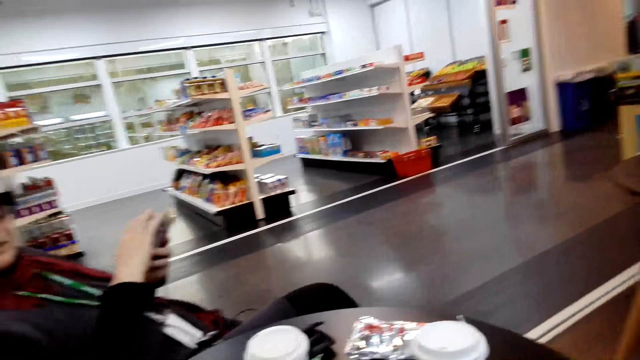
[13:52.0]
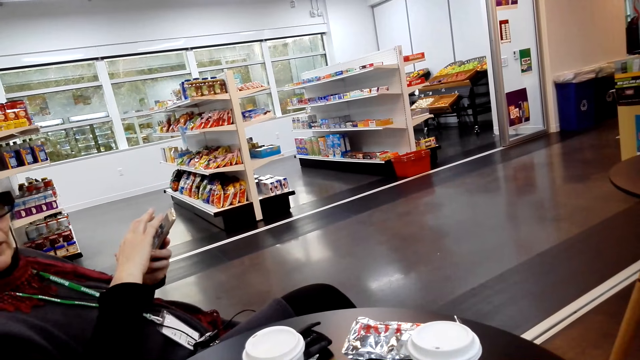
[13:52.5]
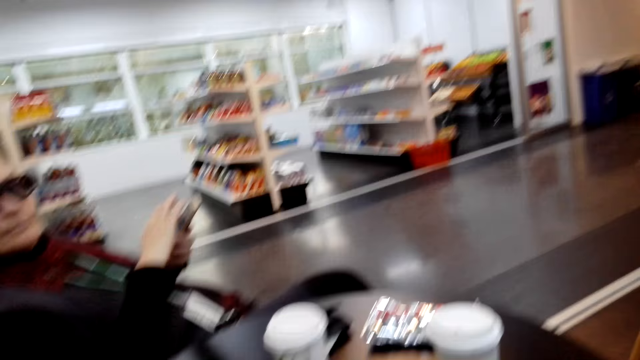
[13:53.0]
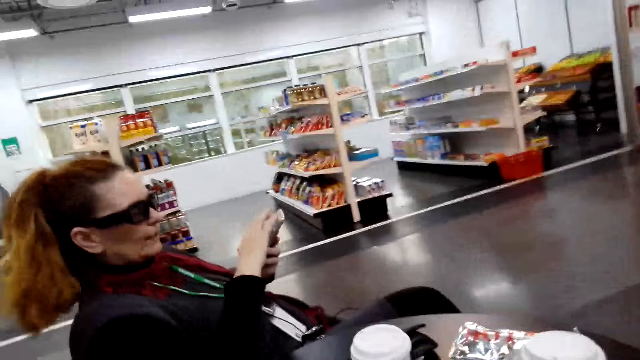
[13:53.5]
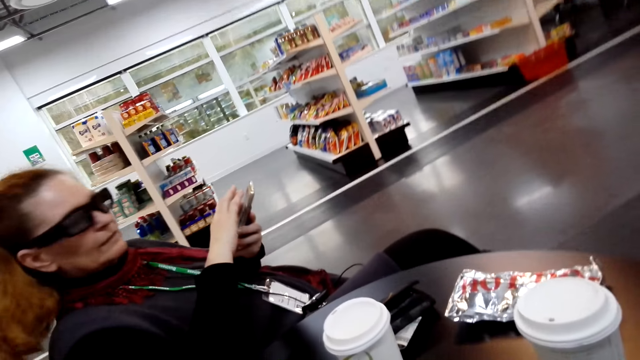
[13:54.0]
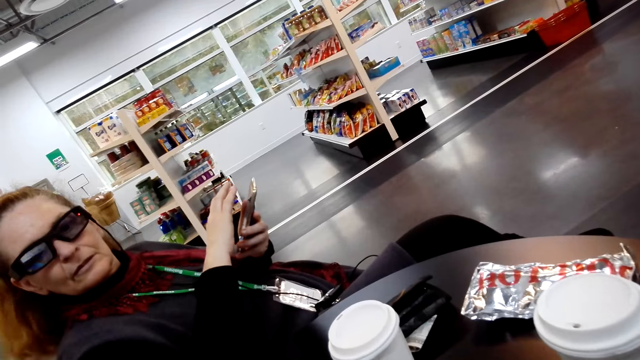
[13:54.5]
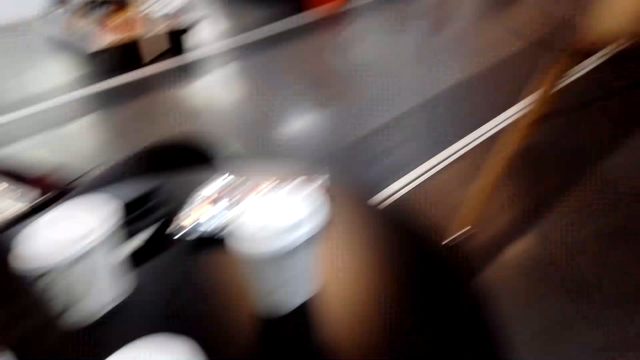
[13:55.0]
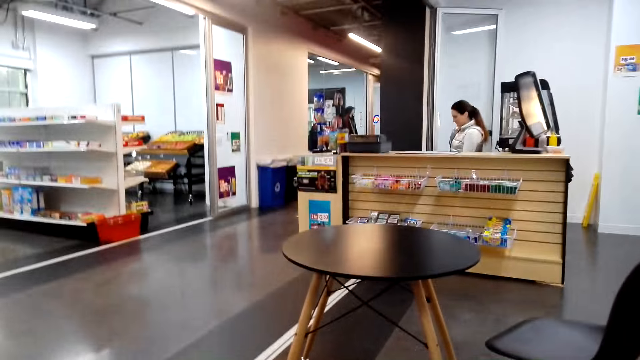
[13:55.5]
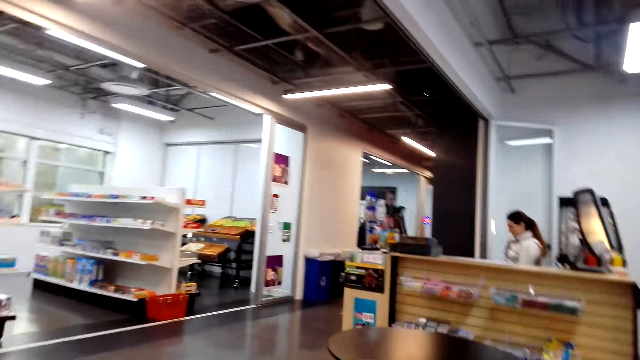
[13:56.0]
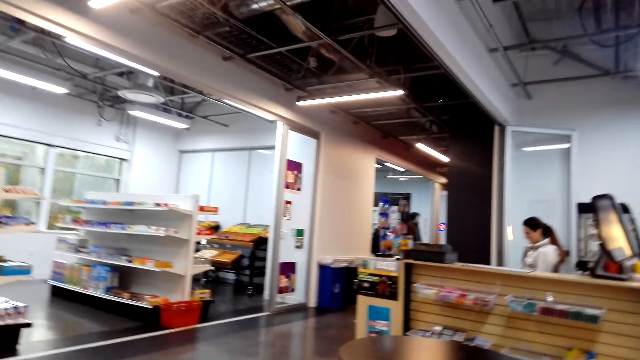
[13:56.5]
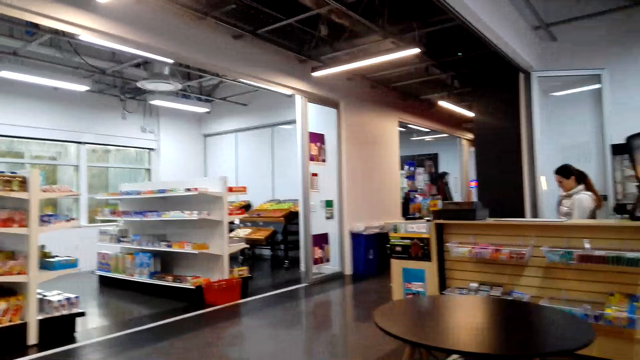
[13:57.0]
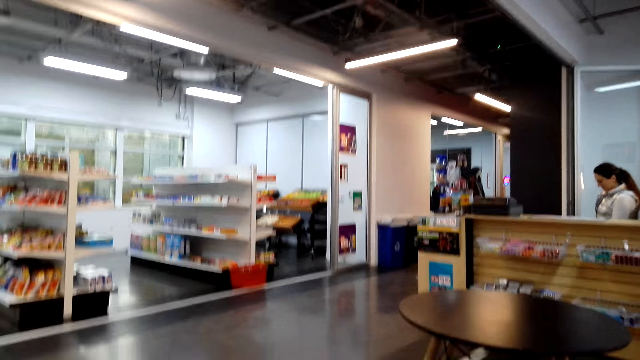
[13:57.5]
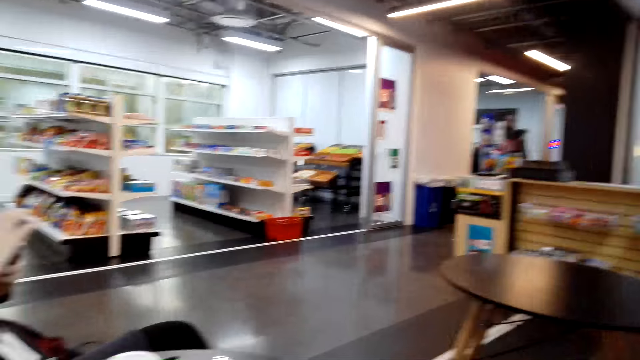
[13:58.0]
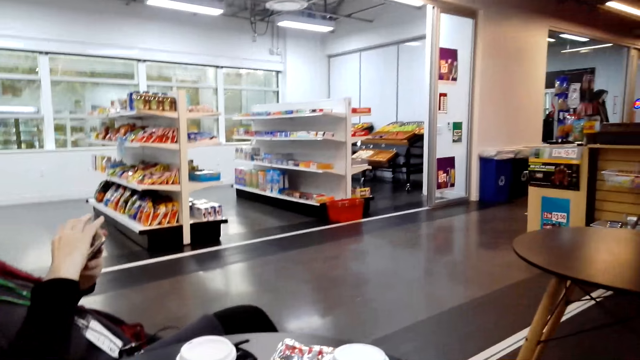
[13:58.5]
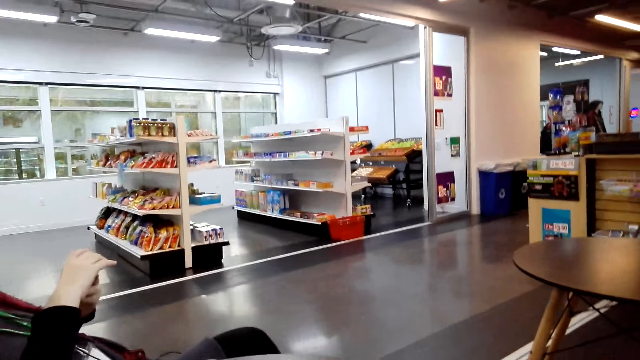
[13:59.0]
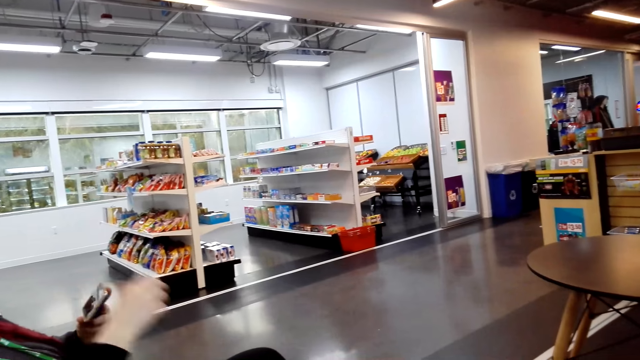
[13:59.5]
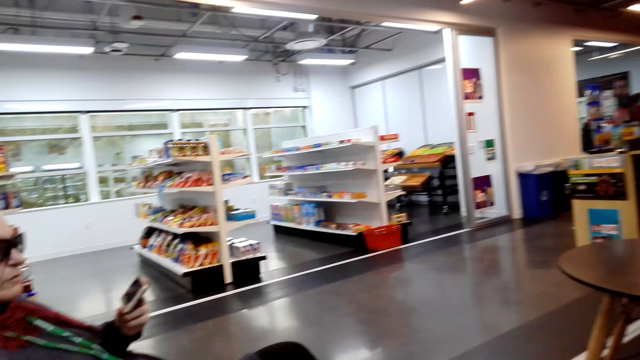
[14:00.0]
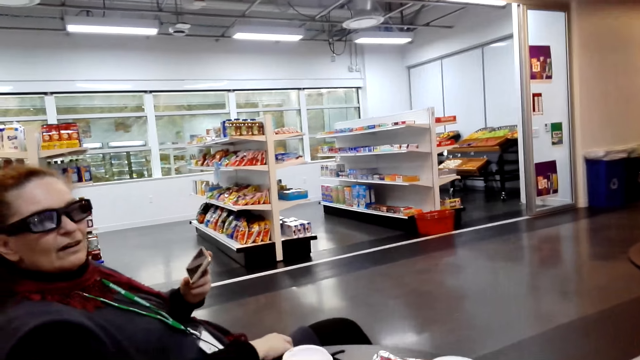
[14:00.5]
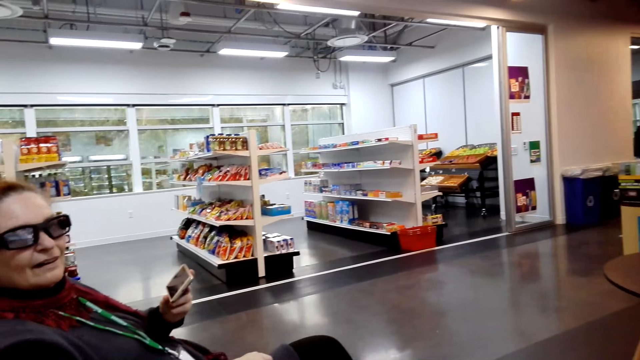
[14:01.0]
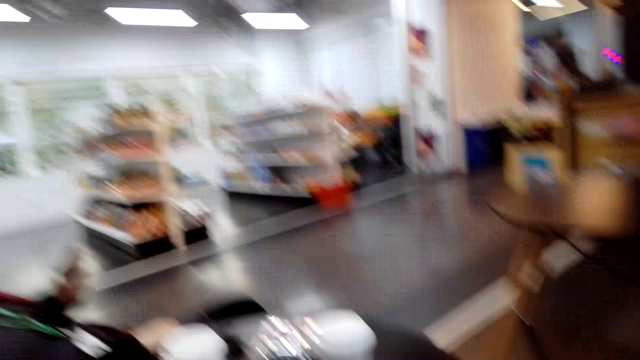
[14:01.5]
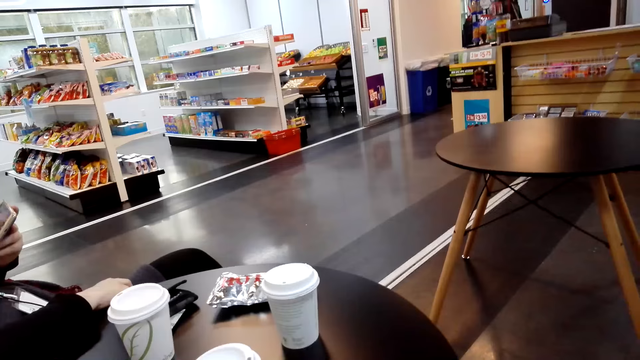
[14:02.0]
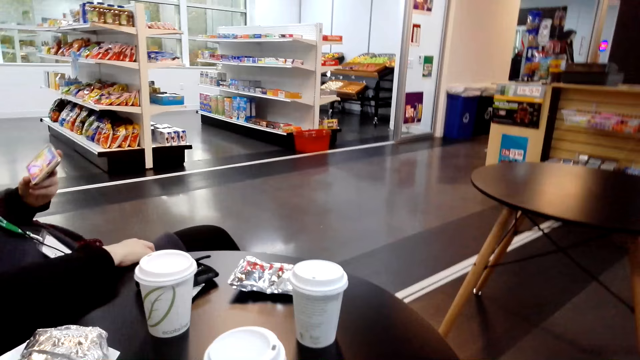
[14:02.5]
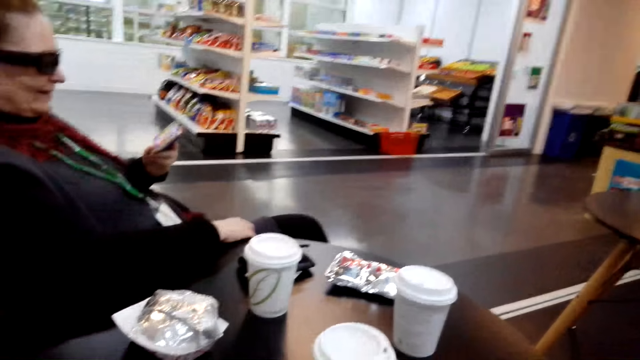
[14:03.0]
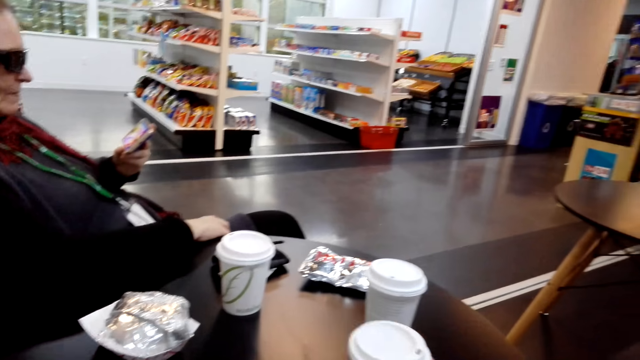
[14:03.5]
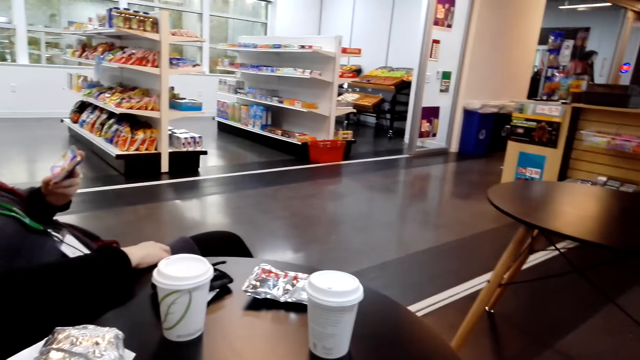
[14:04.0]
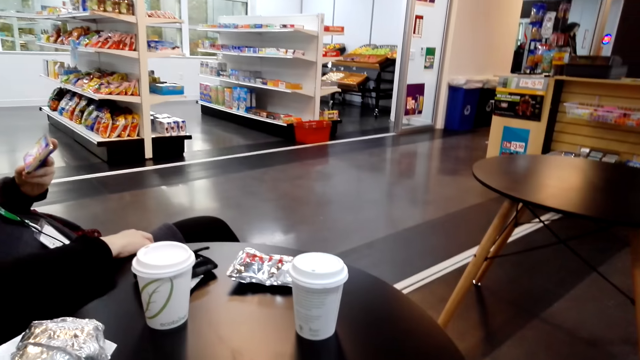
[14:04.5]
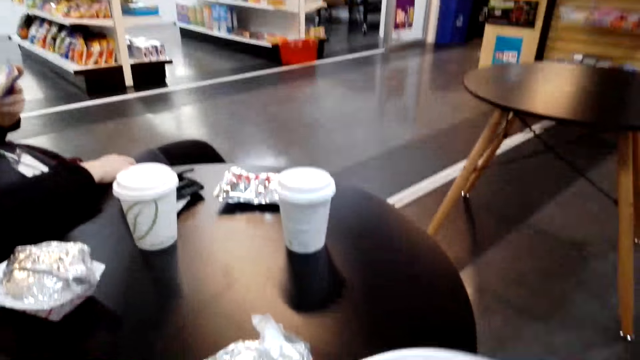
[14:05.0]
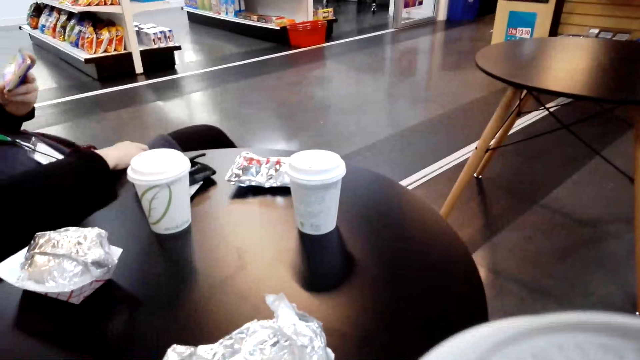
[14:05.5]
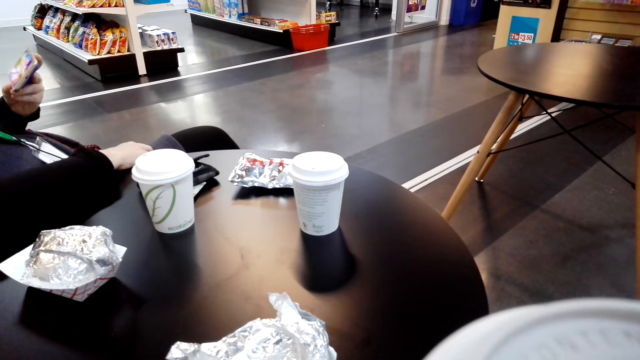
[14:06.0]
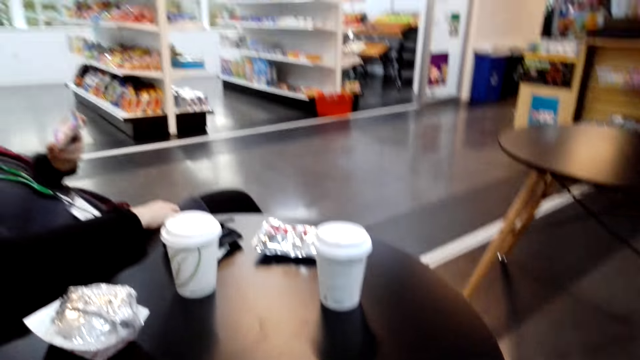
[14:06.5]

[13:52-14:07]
A woman looks at the camera wearer. The camera wearer looks around. The woman holds her phone with her left hand. The camera wearer takes a cup from the table. They drink a beverage.

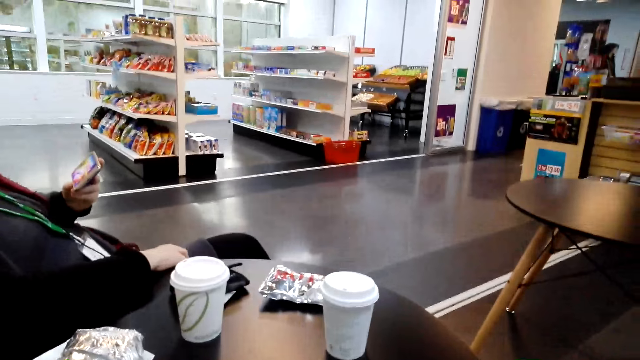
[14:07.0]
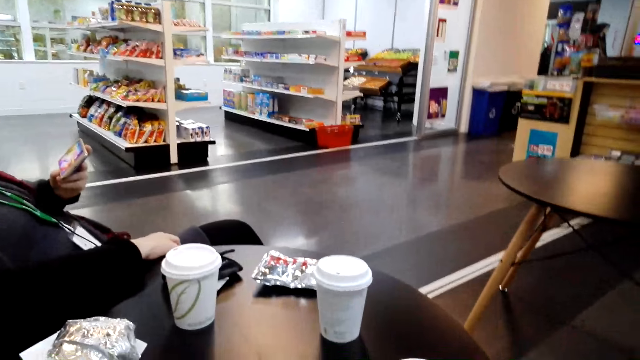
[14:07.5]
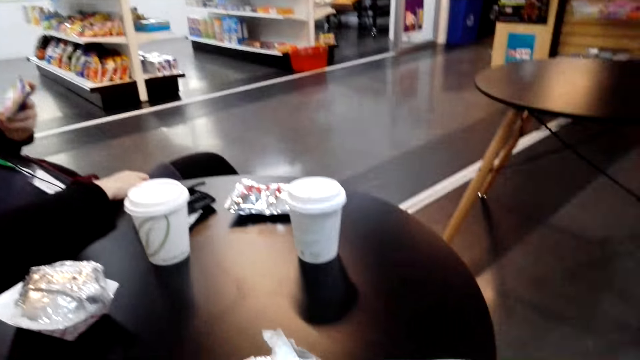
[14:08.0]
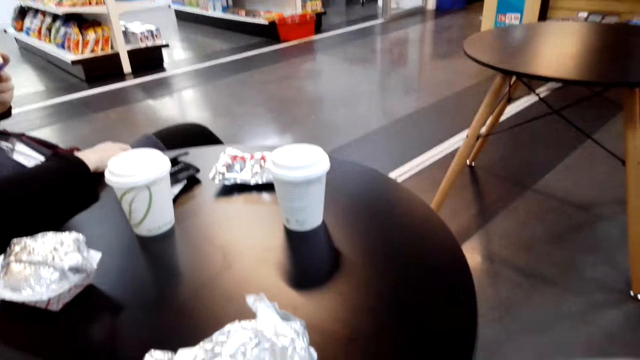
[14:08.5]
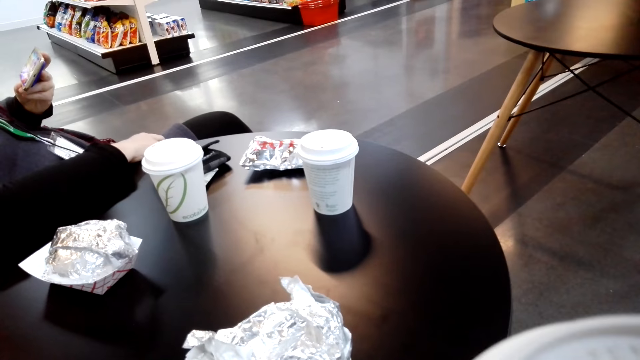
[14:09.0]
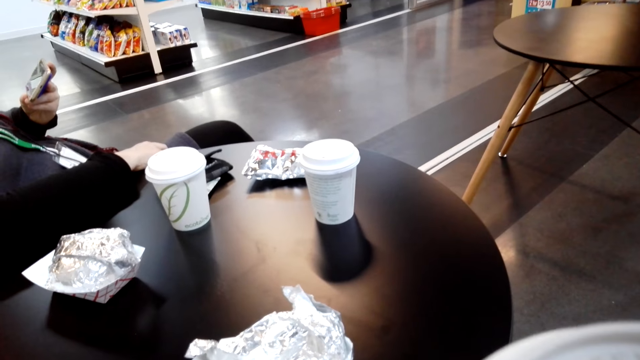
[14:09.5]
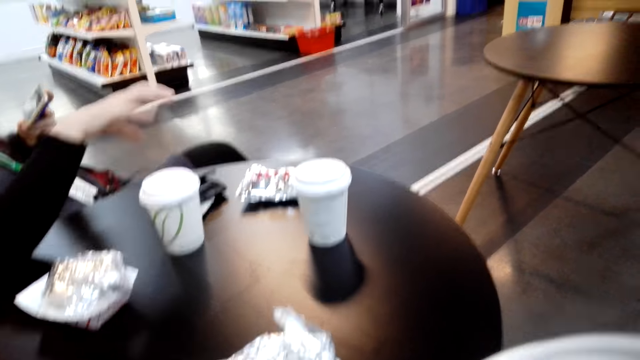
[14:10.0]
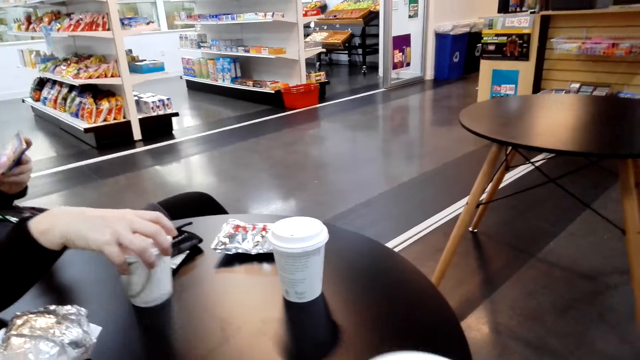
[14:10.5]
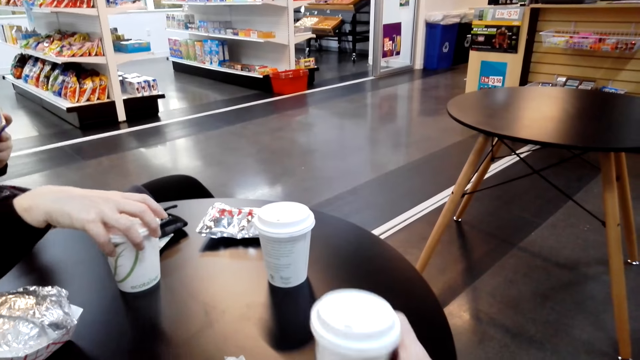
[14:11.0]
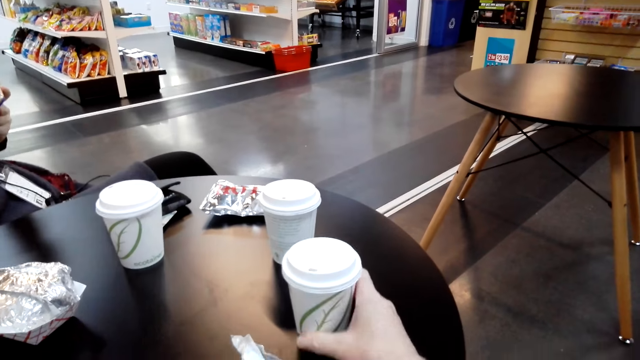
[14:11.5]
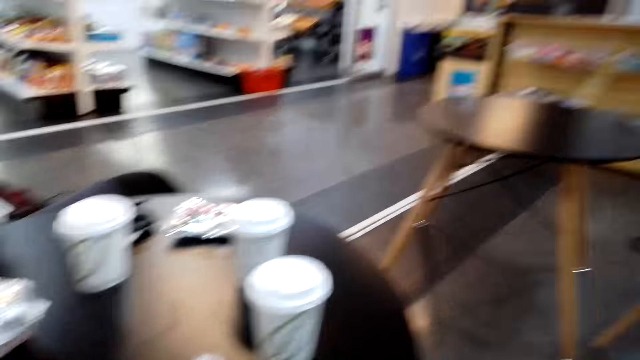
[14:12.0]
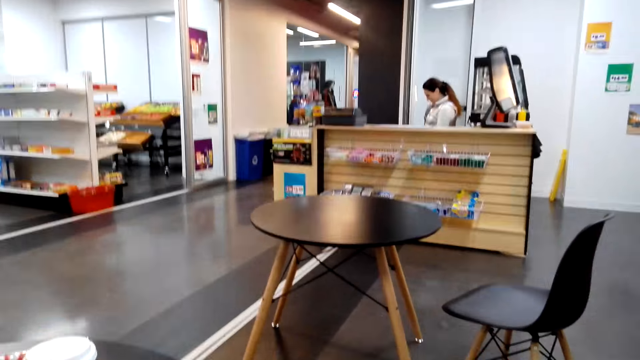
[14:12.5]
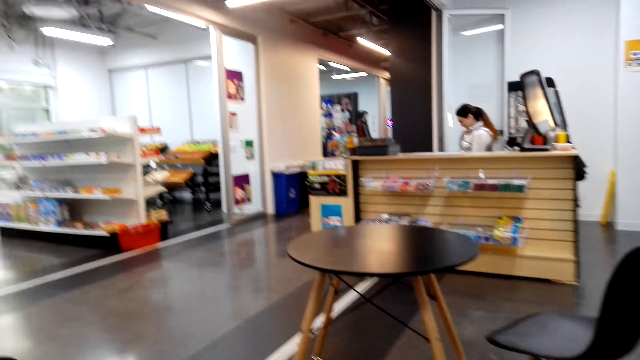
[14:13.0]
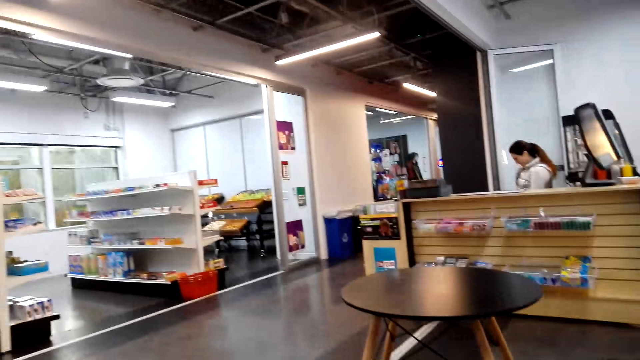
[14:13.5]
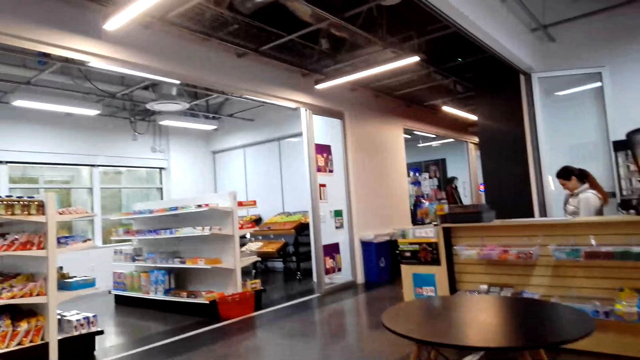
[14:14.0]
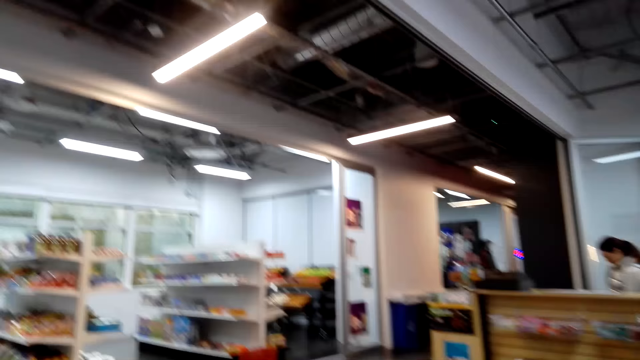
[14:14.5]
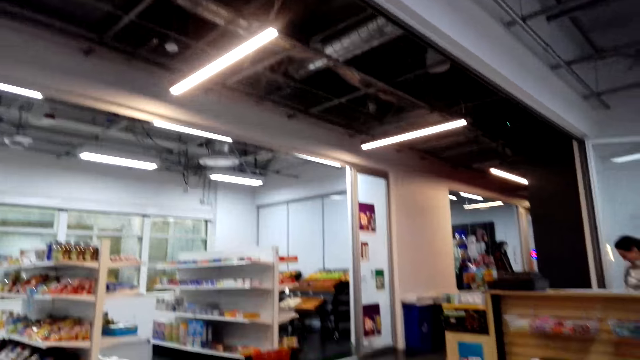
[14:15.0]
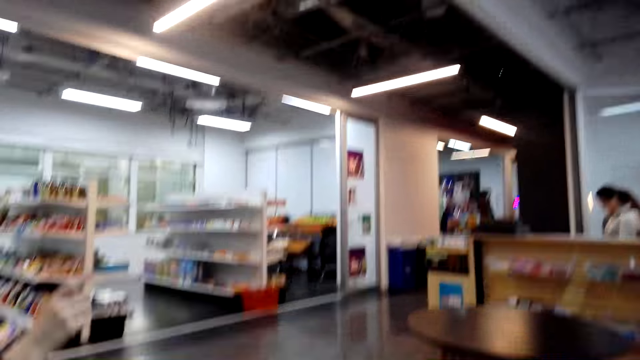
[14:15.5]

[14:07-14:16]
The camera wearer puts a cup on the table. A woman holds a cup. The camera wearer looks around.
